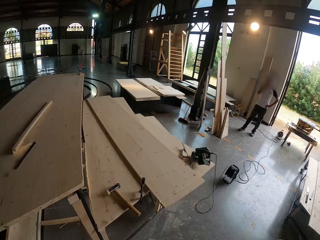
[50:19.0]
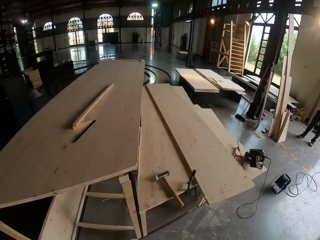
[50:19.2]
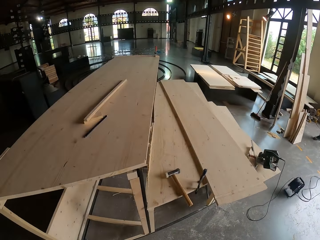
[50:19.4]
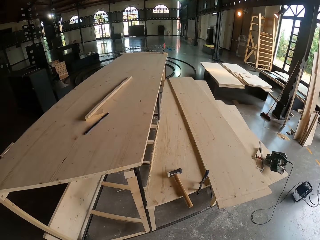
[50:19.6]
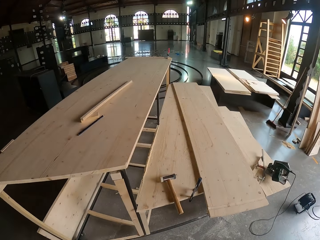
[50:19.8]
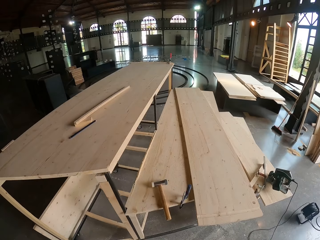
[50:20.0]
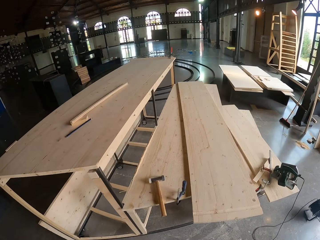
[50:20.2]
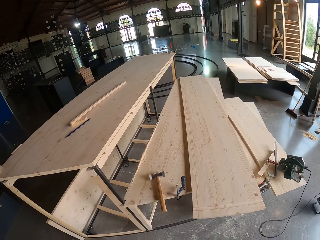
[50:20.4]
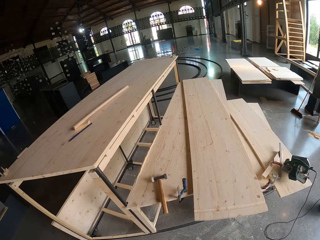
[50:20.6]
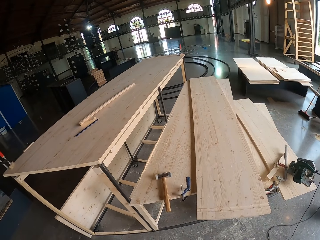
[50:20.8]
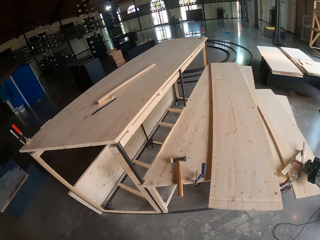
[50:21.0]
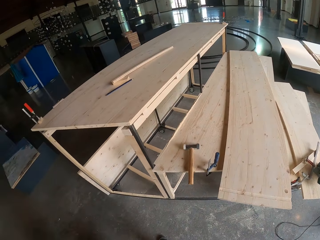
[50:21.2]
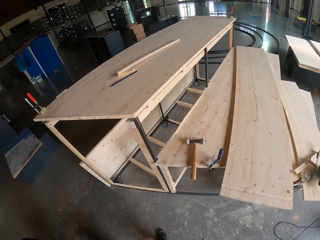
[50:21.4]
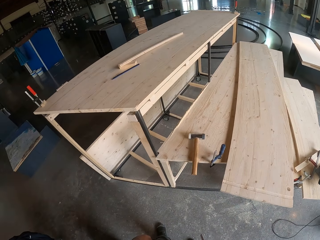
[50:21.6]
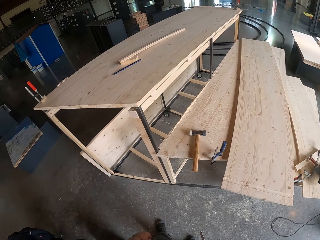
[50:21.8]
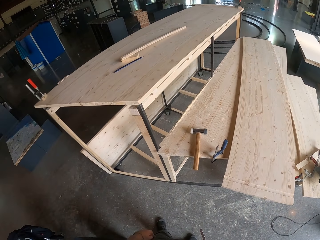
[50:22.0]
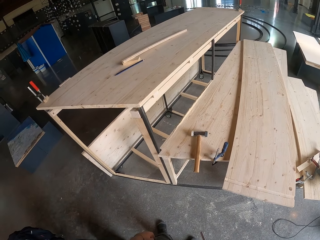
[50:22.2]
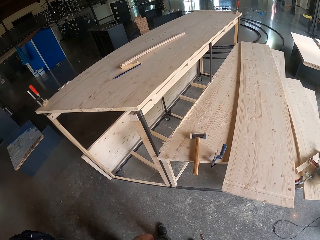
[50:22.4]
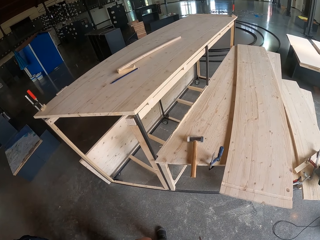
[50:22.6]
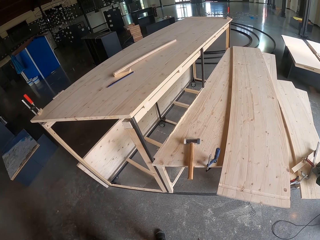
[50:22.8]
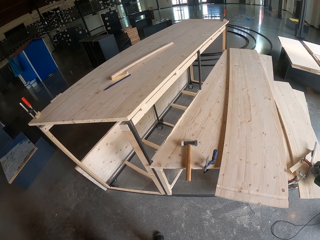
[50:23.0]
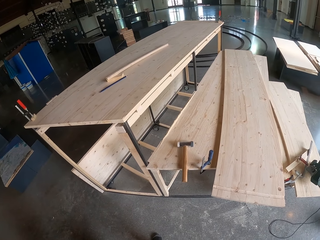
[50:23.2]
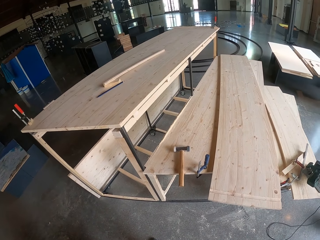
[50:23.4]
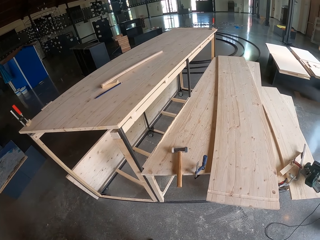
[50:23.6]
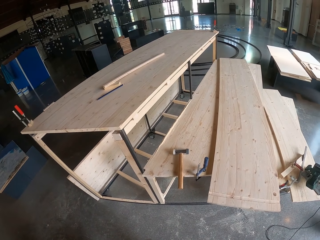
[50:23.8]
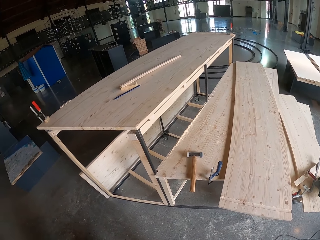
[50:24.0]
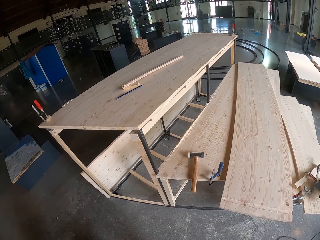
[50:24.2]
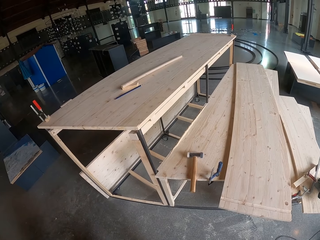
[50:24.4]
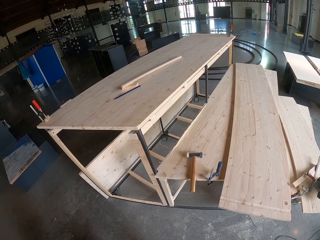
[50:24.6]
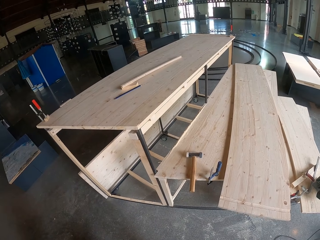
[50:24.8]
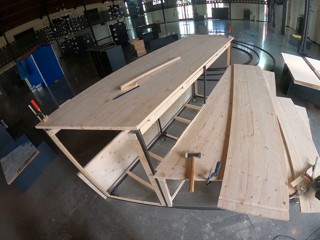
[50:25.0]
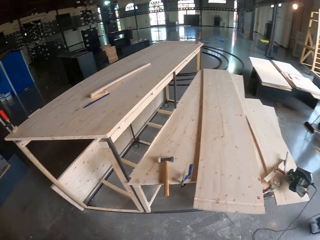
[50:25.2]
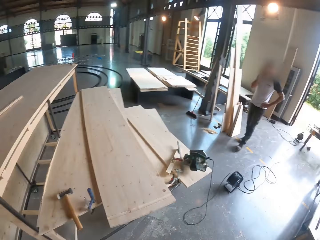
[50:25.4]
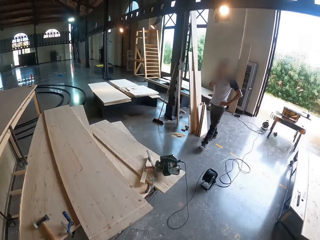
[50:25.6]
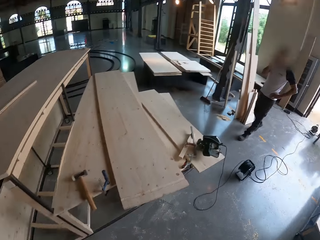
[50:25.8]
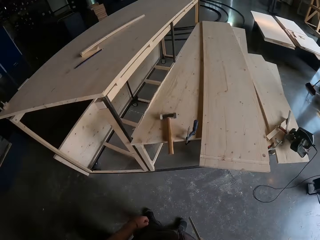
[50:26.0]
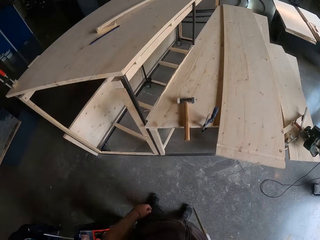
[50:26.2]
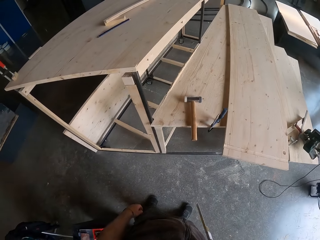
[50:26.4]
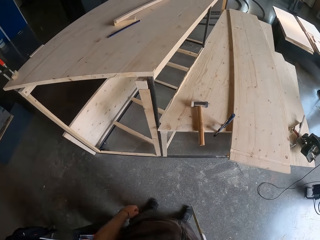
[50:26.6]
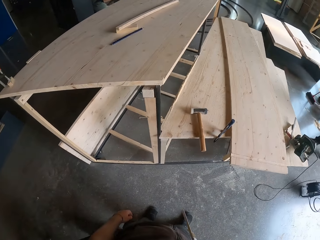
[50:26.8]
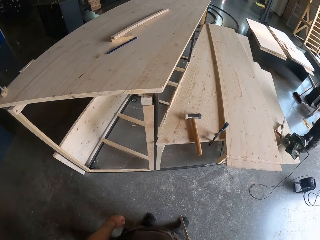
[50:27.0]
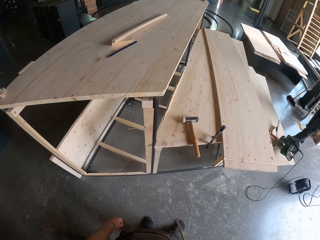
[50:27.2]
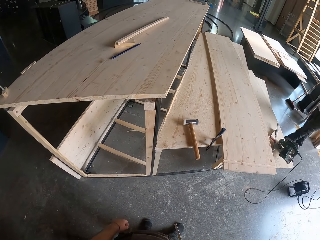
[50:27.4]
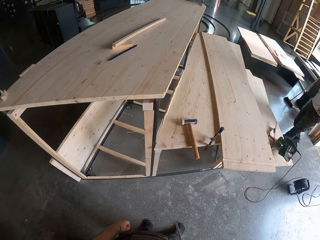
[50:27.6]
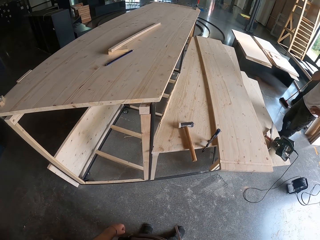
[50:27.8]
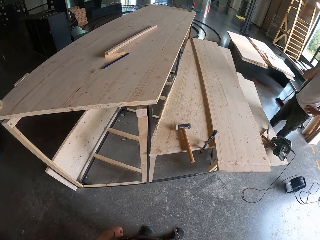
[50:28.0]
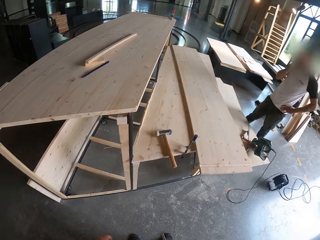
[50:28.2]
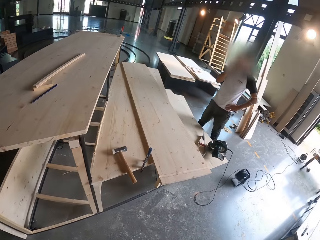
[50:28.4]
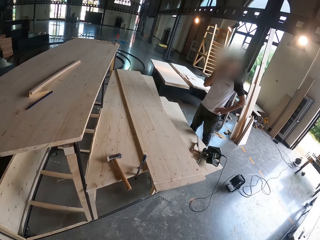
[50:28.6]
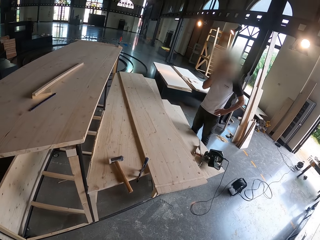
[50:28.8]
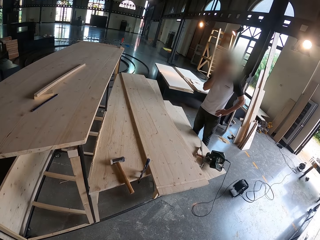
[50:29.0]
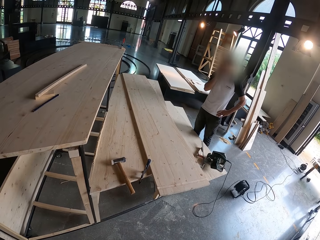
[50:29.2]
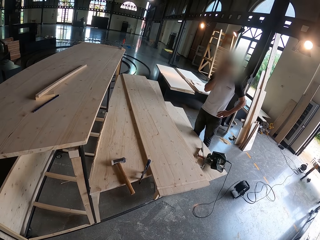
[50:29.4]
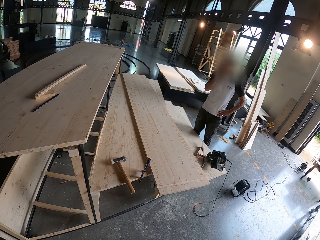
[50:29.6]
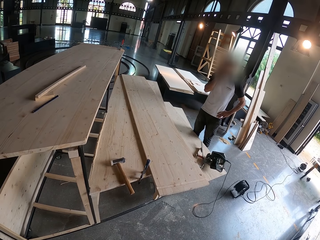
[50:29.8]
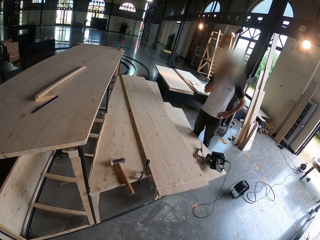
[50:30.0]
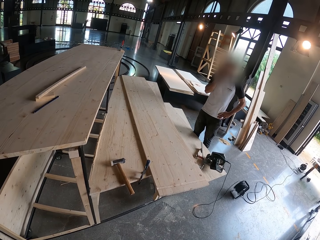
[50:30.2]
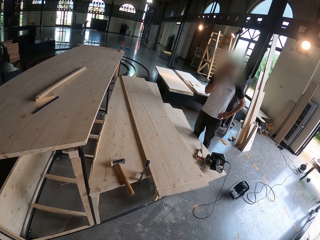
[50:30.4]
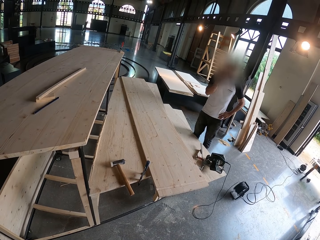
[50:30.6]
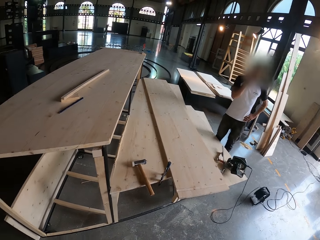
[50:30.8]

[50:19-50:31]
A man walks in the room. The camera wearer walks in the room.

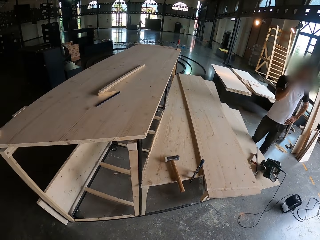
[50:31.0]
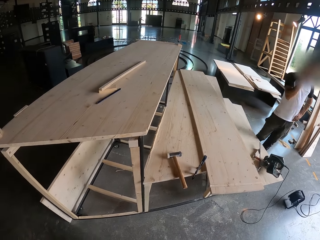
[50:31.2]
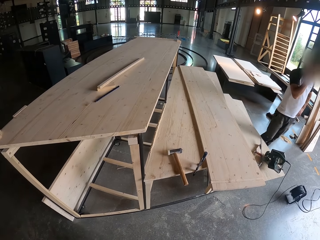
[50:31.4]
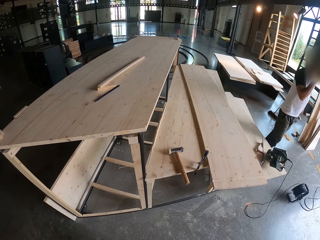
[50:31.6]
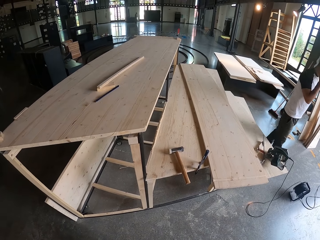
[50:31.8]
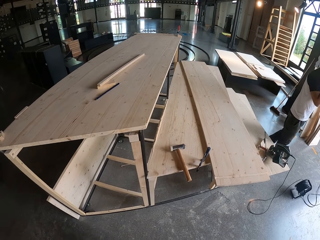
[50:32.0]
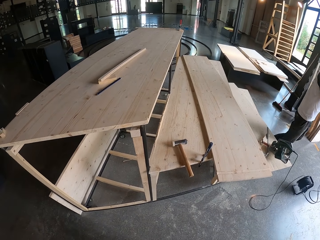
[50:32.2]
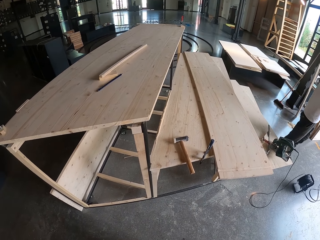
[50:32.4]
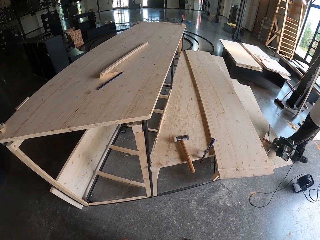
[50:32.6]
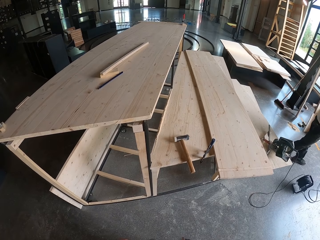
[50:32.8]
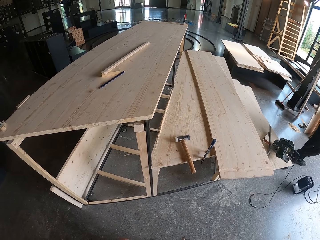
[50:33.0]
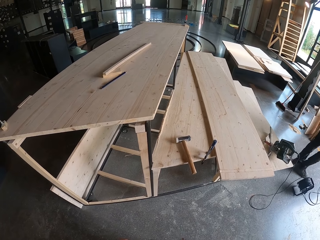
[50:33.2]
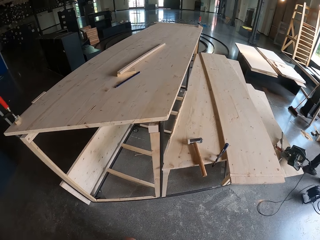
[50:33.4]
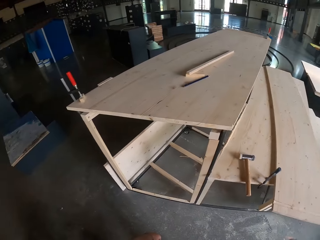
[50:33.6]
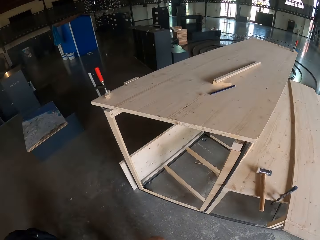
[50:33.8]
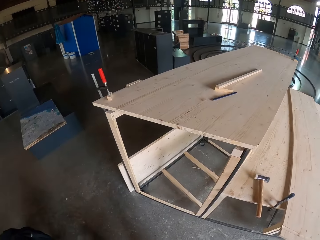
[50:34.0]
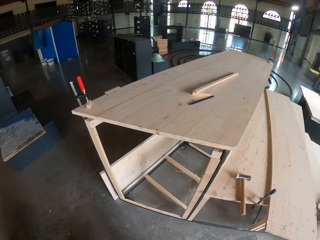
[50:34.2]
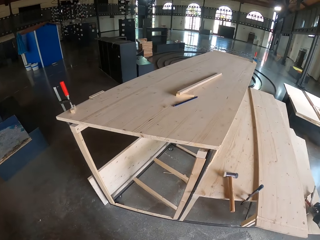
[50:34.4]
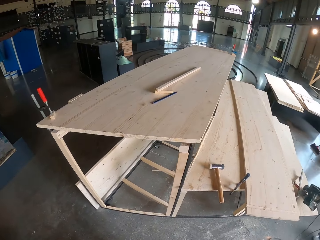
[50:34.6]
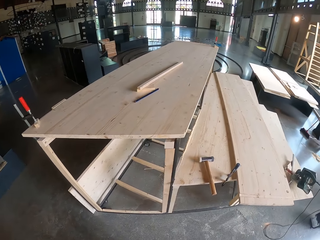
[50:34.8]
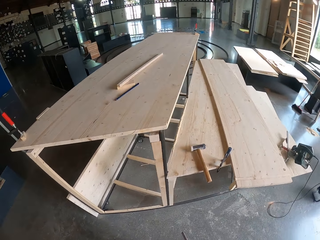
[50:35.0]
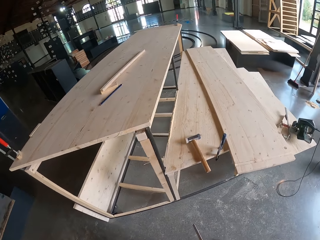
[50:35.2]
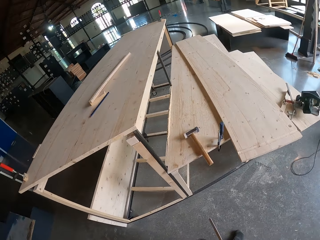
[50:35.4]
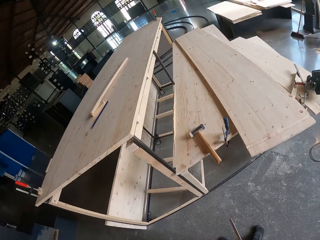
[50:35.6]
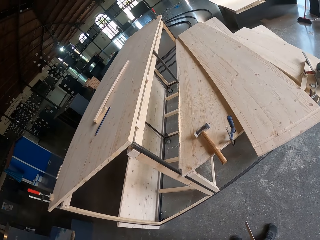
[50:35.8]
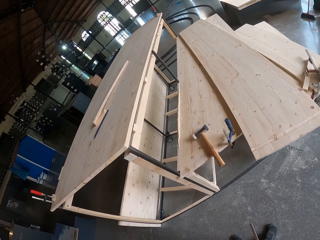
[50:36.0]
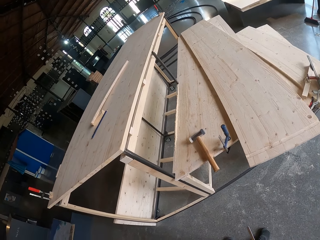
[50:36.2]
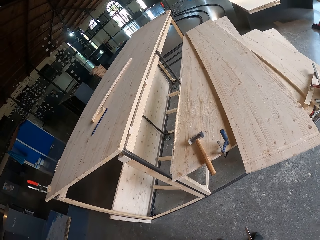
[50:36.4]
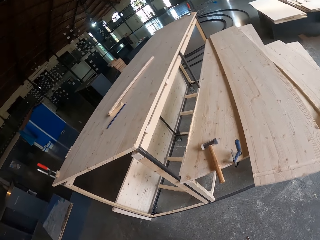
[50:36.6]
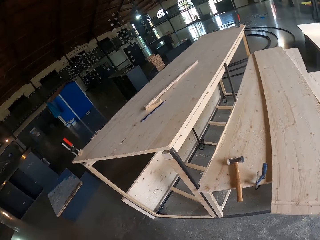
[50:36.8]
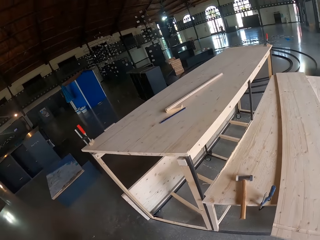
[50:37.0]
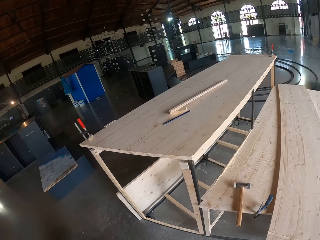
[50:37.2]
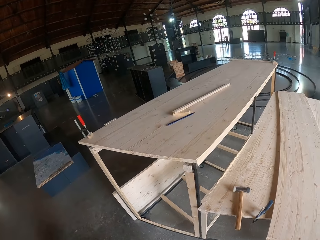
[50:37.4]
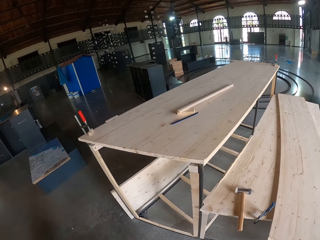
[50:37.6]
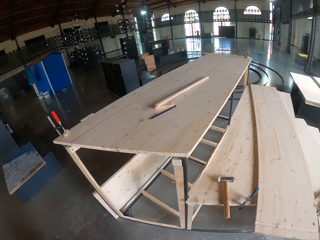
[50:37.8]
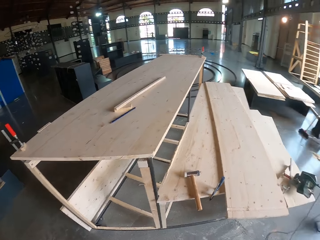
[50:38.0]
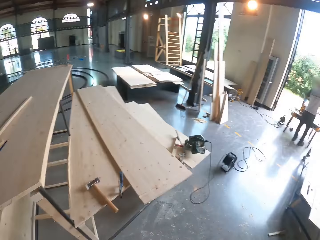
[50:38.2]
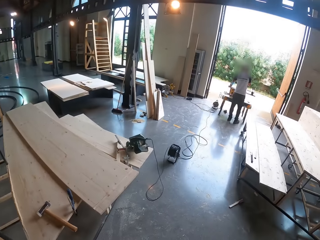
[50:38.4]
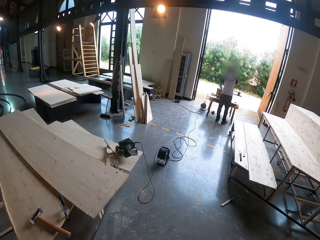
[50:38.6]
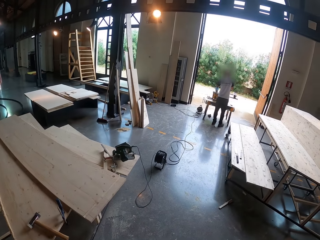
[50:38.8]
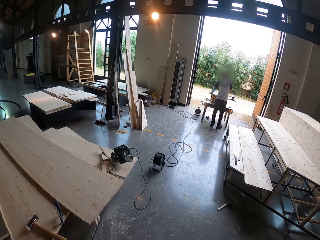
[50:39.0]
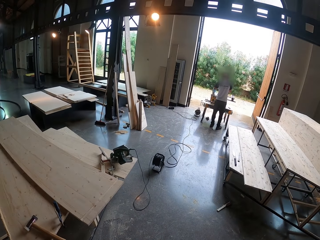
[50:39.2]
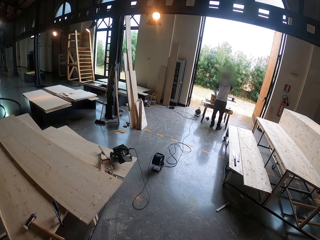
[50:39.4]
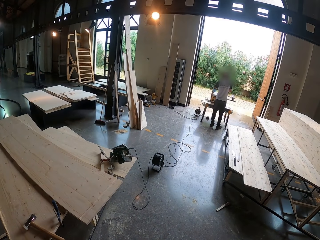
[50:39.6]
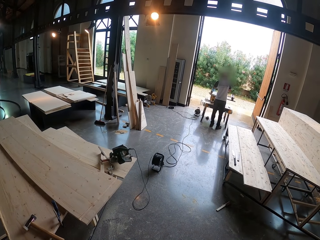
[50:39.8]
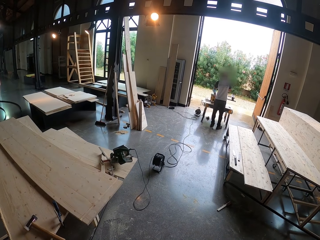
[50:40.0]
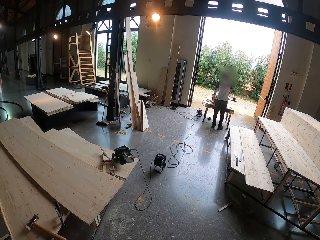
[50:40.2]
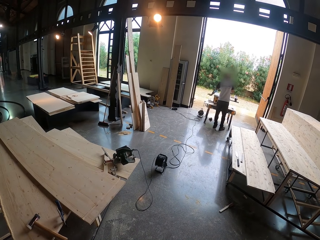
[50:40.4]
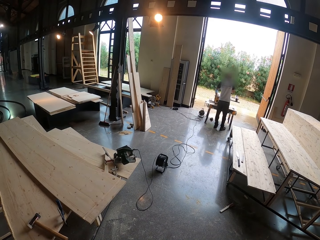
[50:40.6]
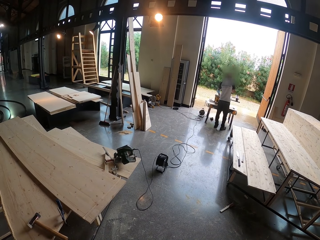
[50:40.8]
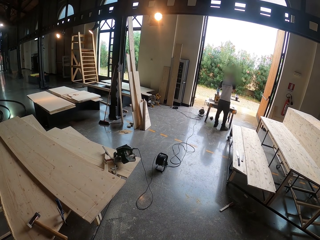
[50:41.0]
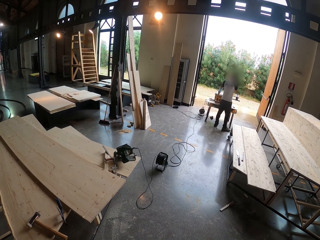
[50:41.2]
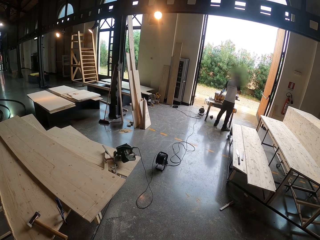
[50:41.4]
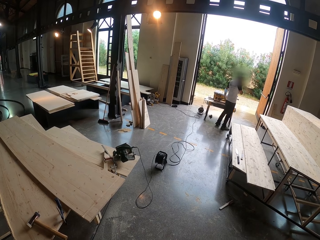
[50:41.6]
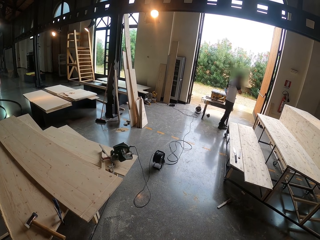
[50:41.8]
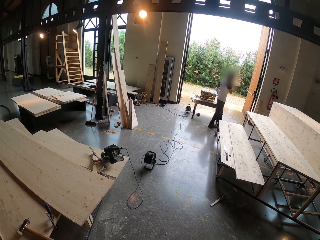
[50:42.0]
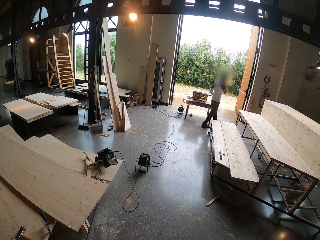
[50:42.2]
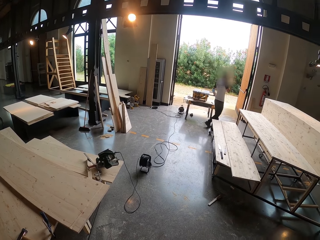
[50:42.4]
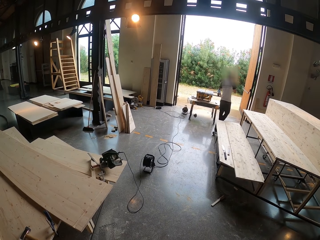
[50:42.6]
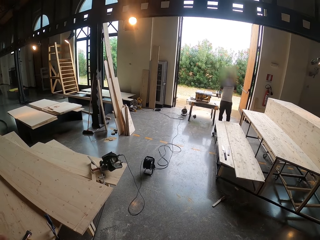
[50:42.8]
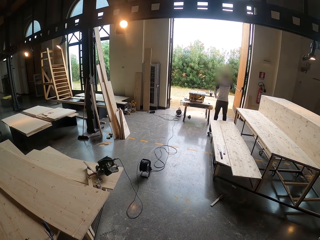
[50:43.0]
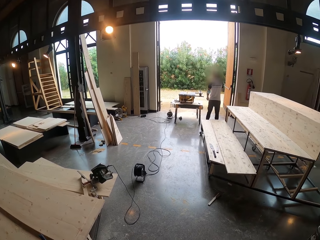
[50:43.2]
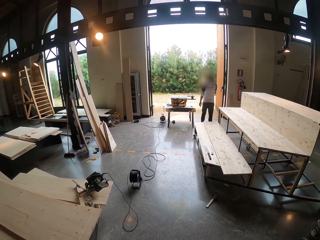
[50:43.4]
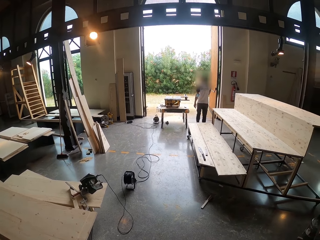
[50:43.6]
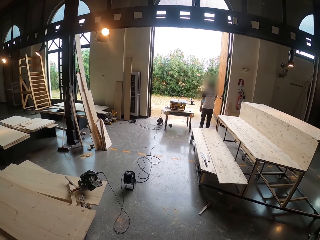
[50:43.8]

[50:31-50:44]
The camera wearer looks around the room. The man dusts a table with his left hand.
